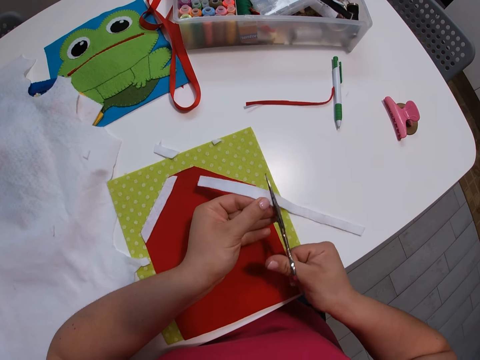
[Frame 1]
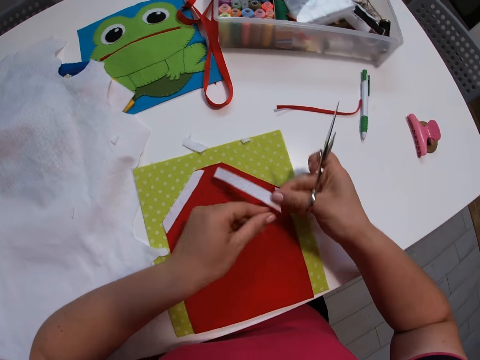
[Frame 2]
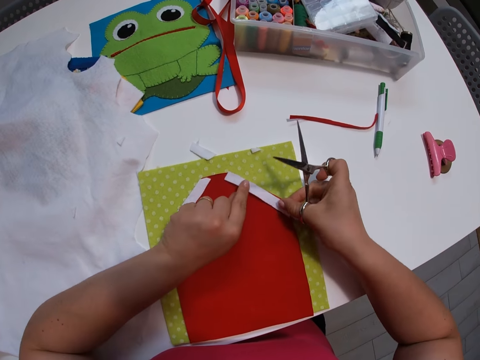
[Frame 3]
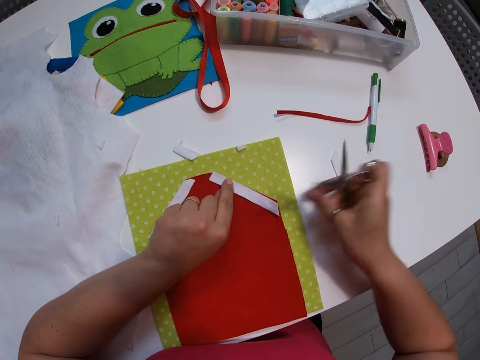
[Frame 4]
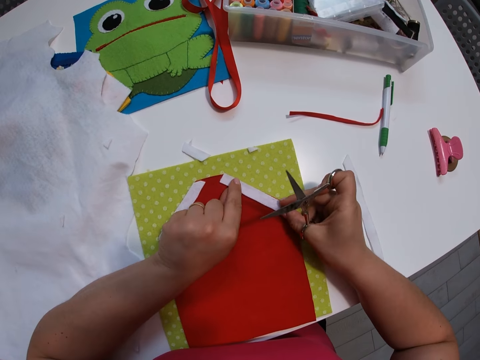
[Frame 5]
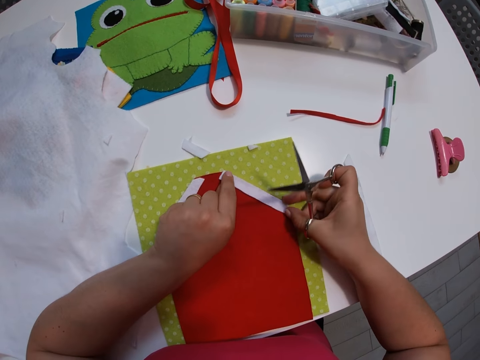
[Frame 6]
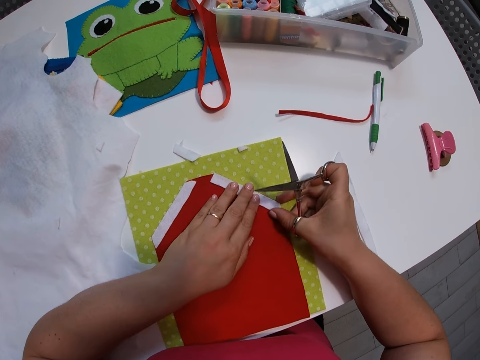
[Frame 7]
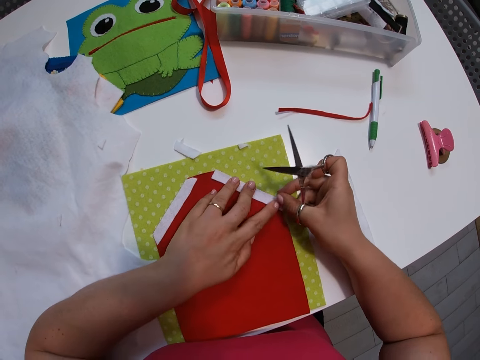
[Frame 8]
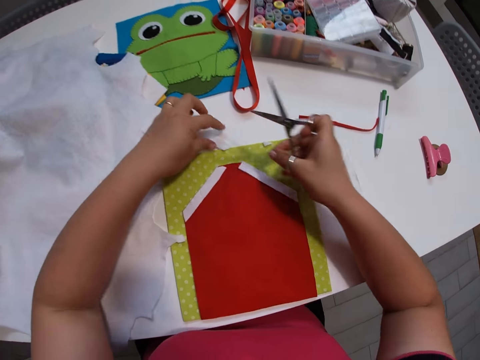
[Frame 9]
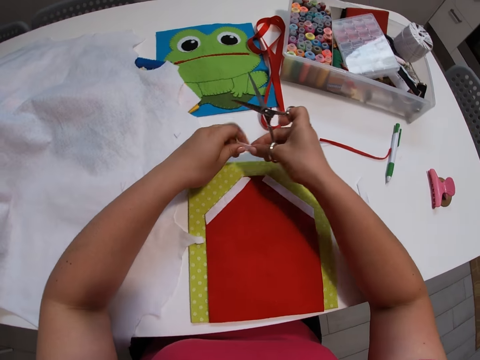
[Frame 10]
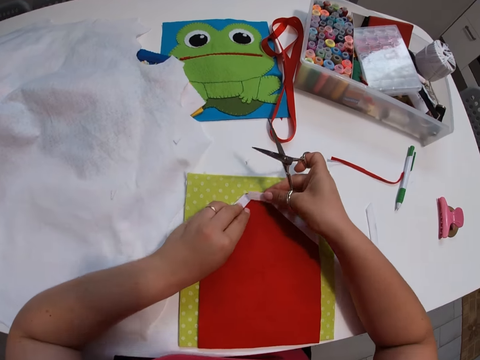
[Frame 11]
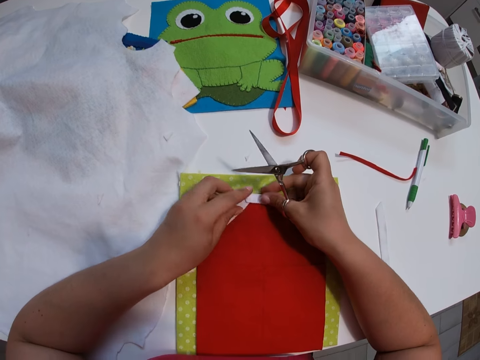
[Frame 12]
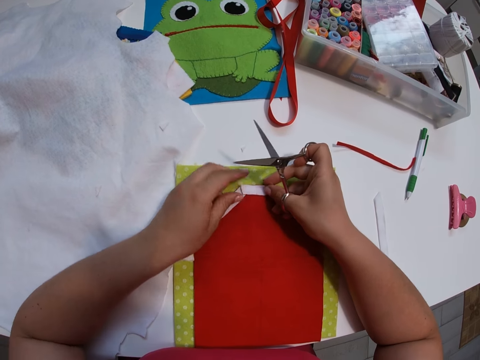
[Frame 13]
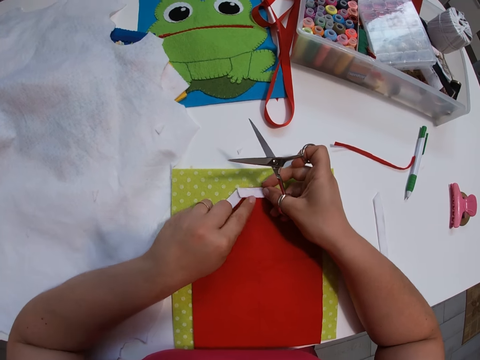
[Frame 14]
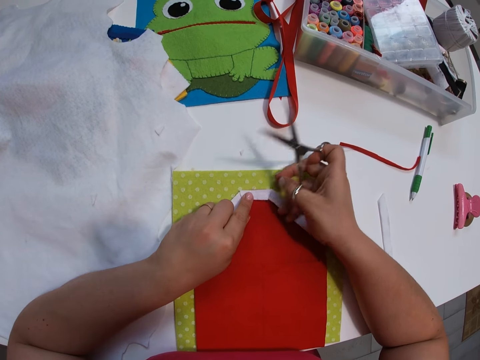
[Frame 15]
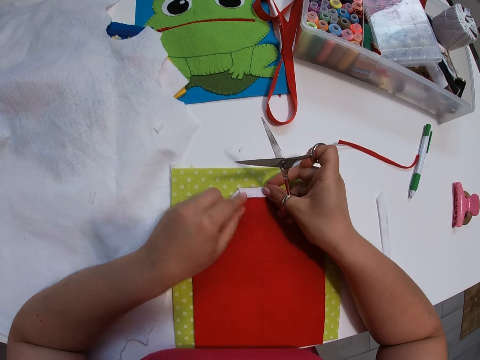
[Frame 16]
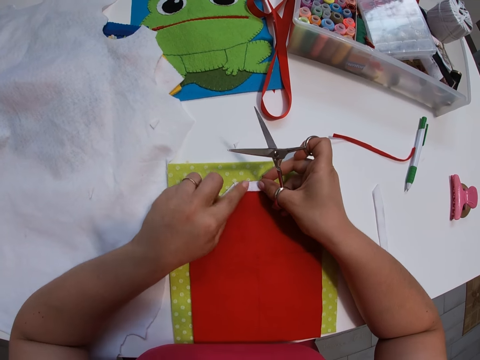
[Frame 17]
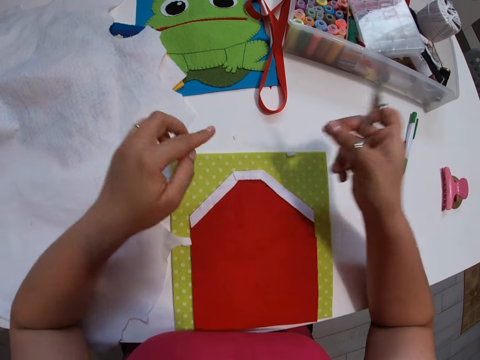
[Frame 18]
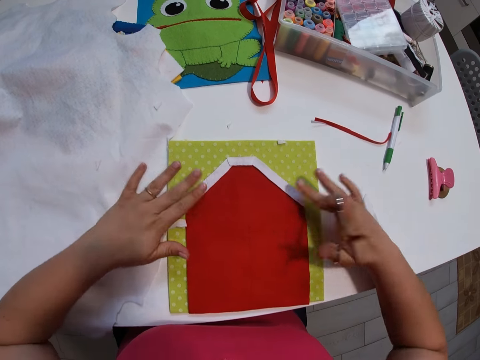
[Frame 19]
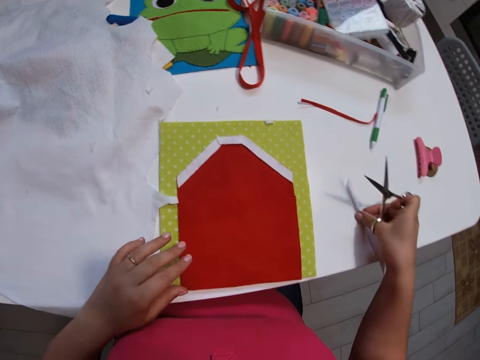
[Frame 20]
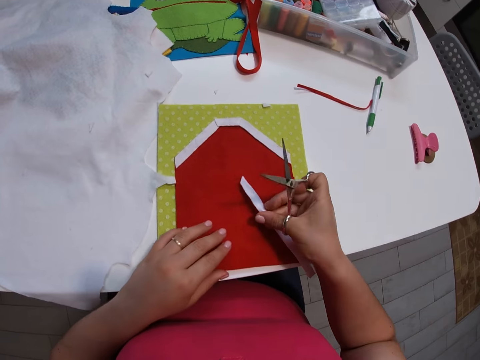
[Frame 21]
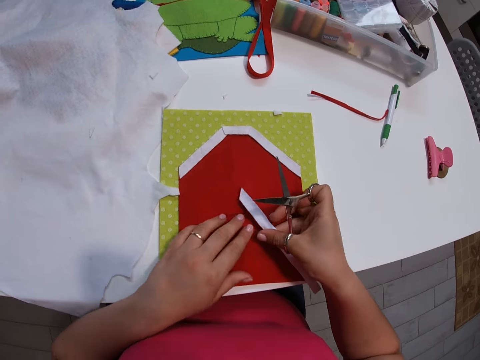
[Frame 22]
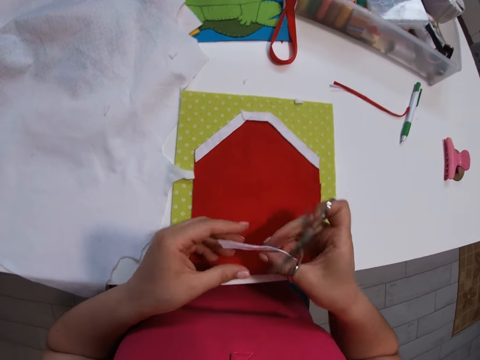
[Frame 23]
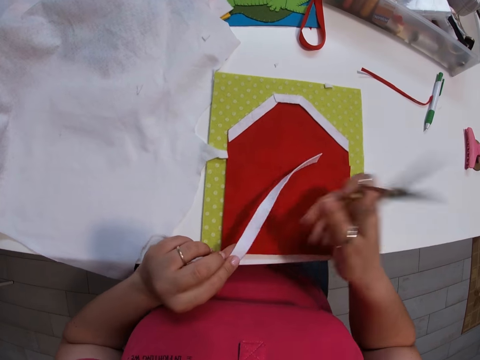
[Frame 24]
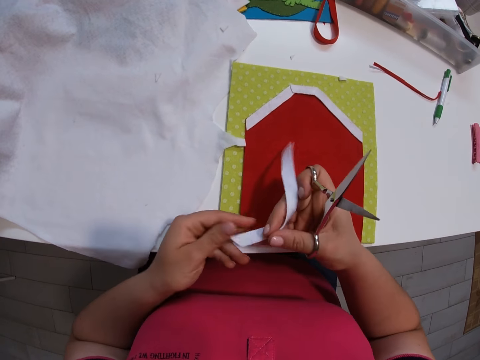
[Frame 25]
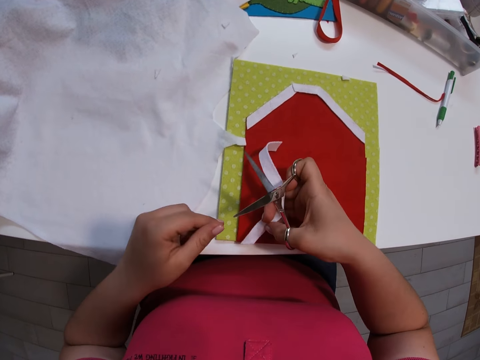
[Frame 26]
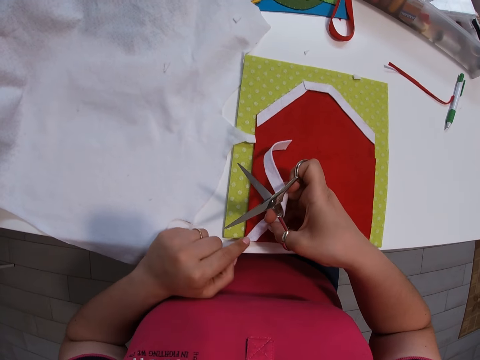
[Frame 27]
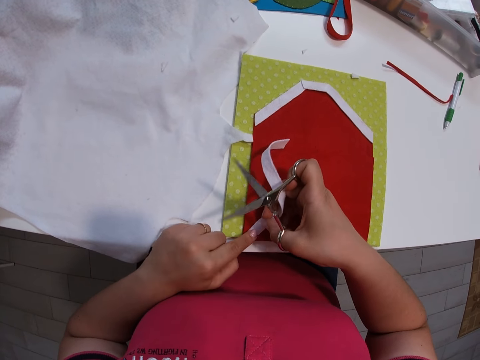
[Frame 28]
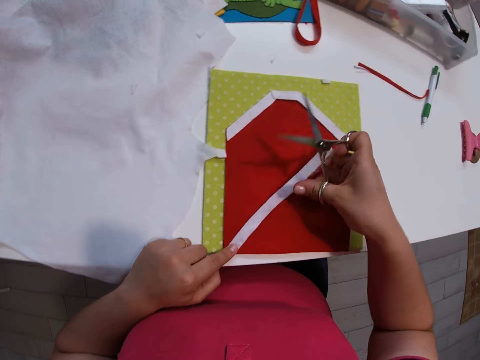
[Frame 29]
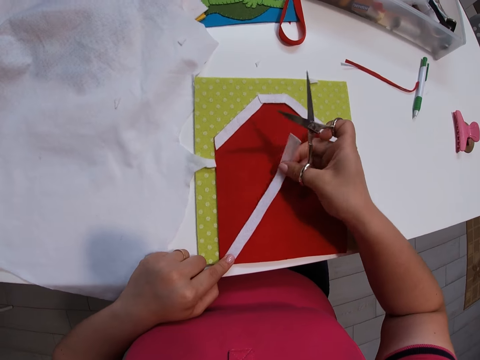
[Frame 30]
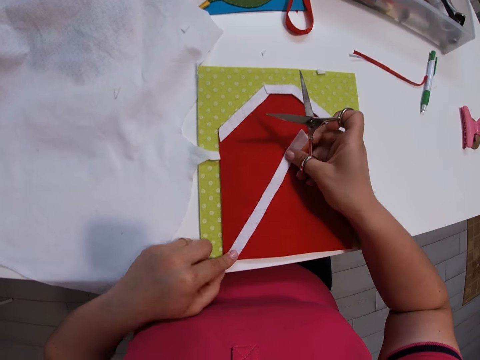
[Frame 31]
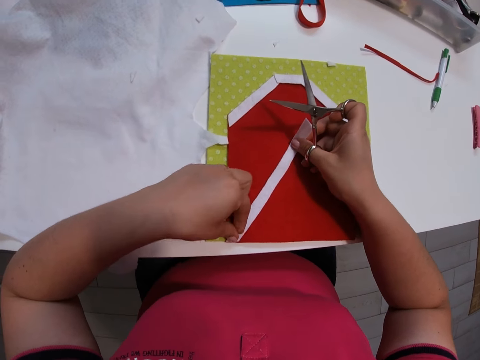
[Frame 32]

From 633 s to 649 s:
The camera wearer sets the third small white fabric on the red one. They set the second small white fabric on the red one. They pick the piece of cloth from the table. They pick a fourth small white fabric from the table. They set the fourth small white fabric on the red small fabric.

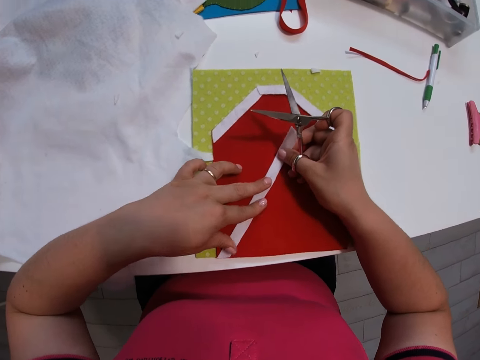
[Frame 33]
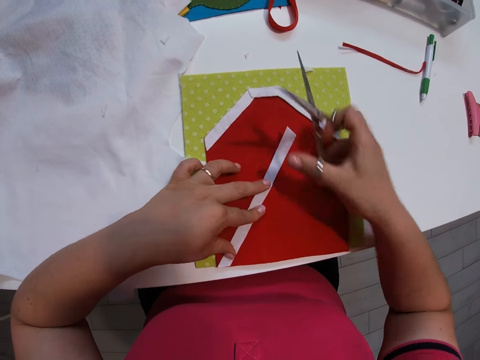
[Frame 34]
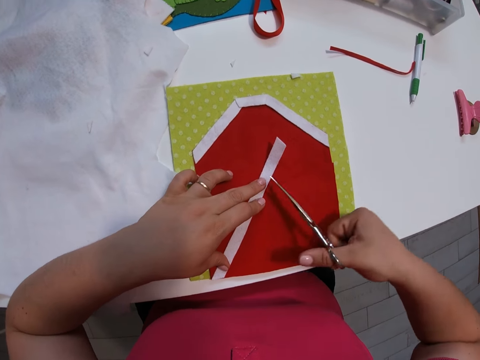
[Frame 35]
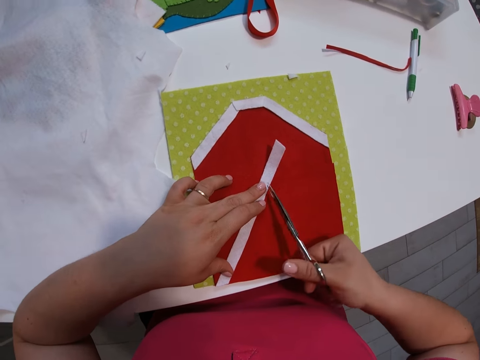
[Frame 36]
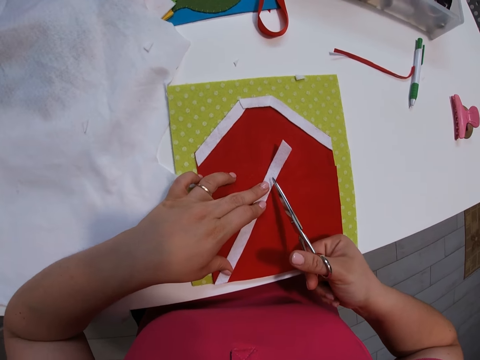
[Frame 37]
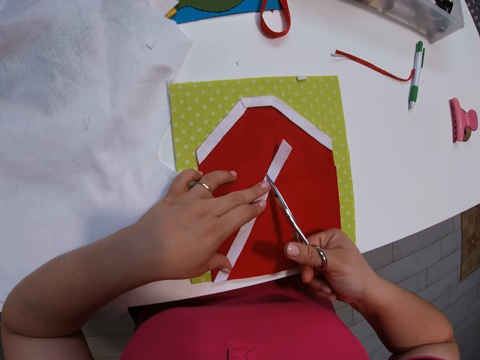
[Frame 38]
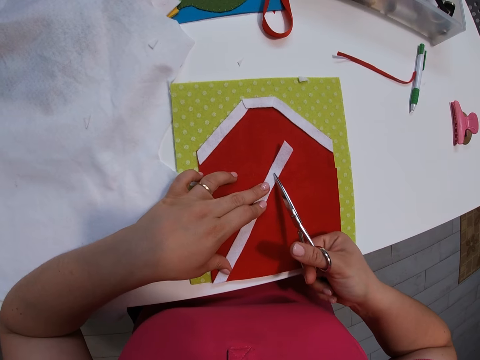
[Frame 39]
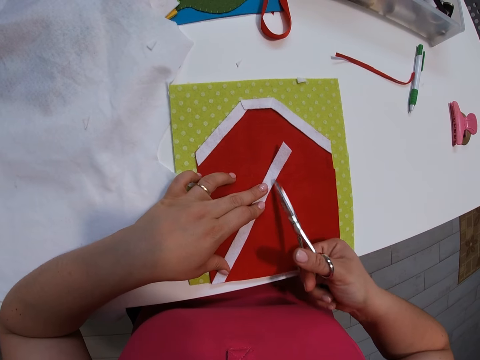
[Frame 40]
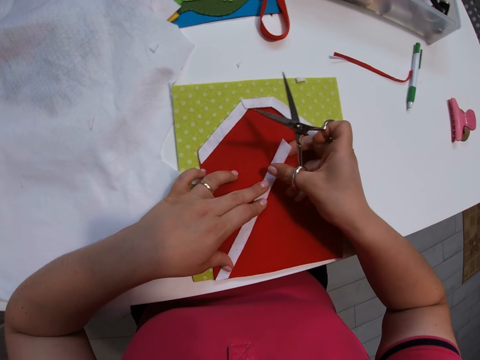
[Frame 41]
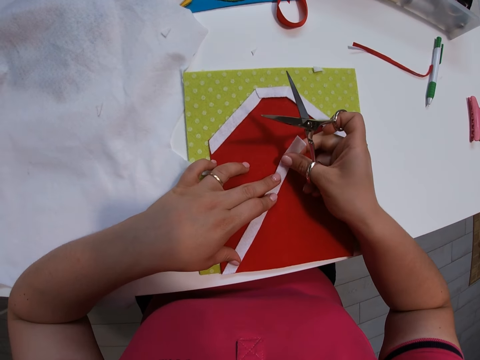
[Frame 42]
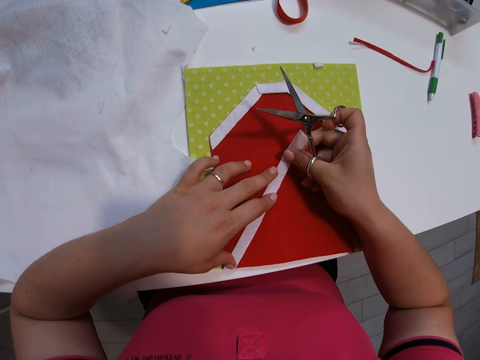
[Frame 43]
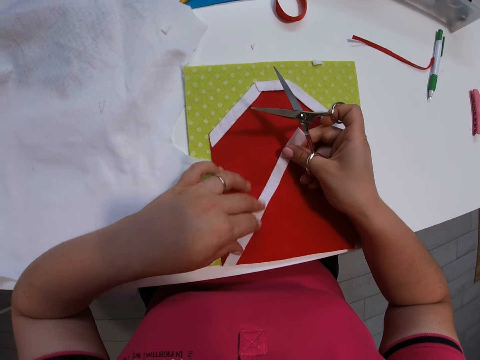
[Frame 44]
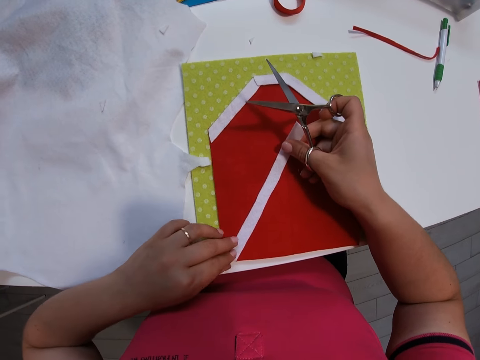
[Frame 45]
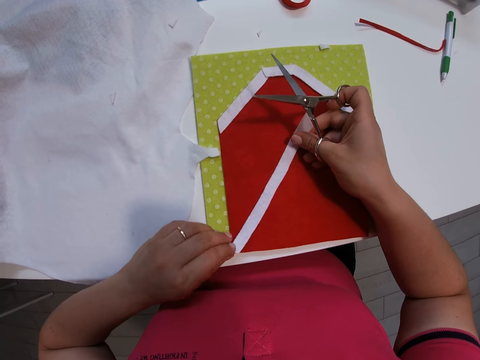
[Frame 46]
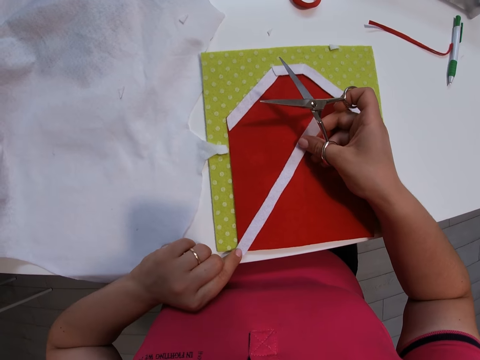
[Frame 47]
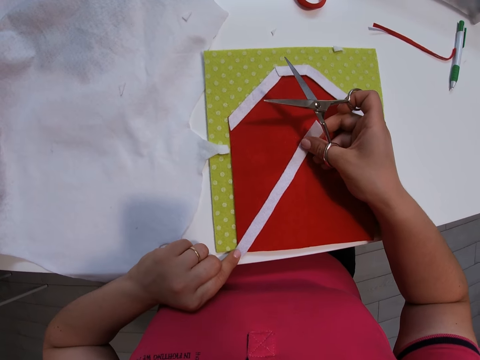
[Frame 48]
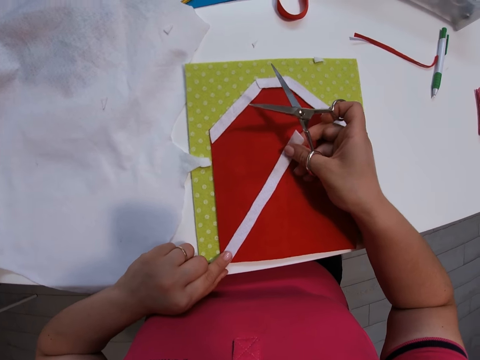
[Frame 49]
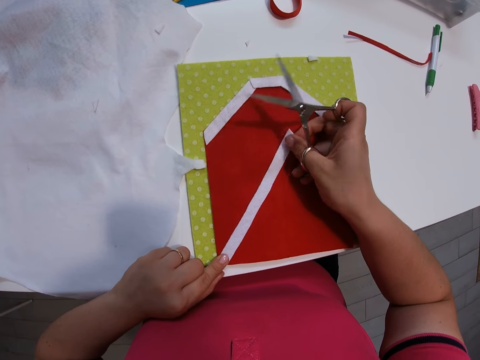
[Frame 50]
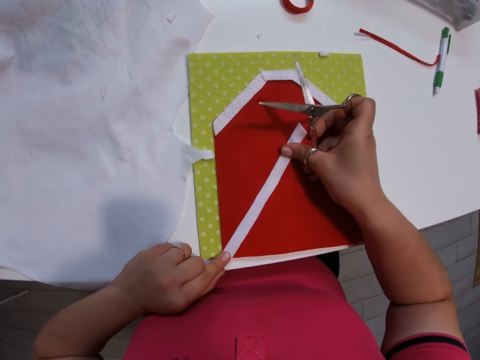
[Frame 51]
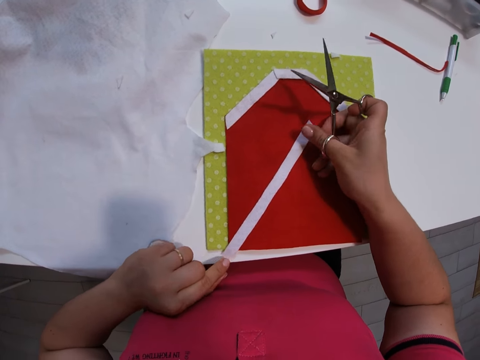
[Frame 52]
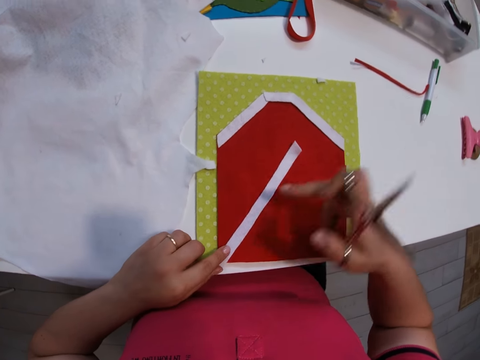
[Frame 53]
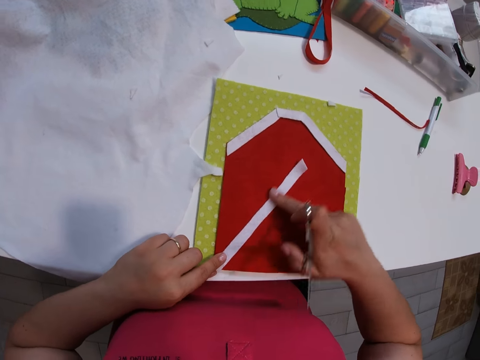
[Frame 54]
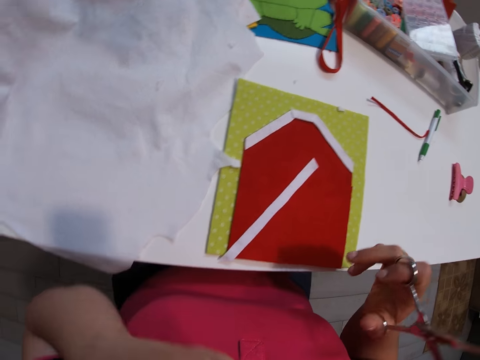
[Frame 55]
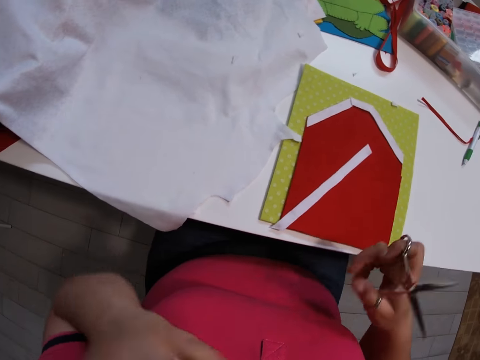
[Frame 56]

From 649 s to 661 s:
The camera wearer tries cutting the fourth small white fabric with the scissors. They readjust the position of the fourth small white fabric.
